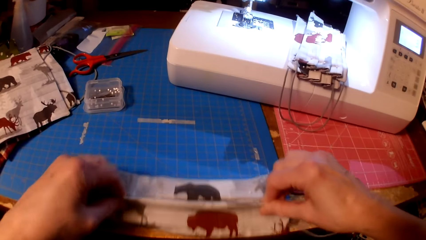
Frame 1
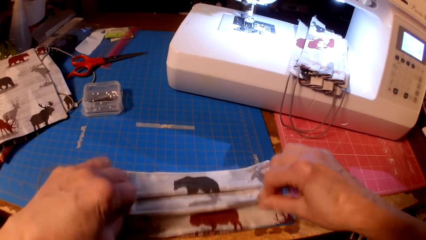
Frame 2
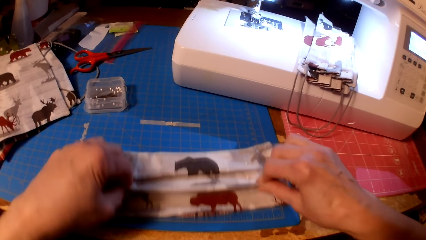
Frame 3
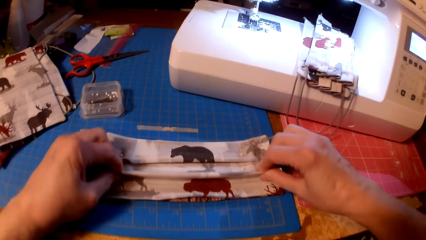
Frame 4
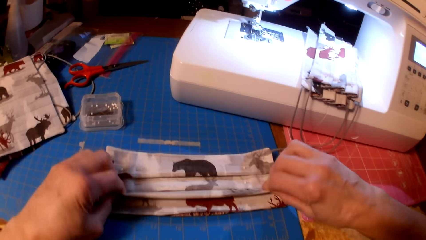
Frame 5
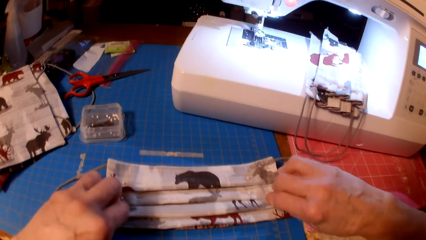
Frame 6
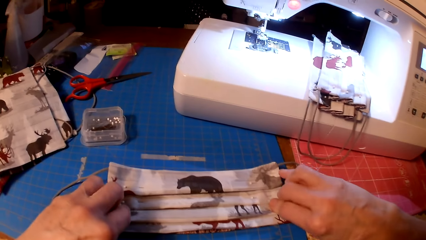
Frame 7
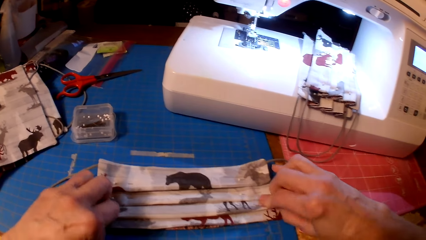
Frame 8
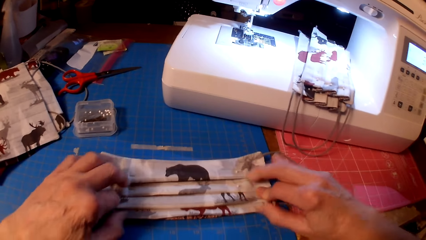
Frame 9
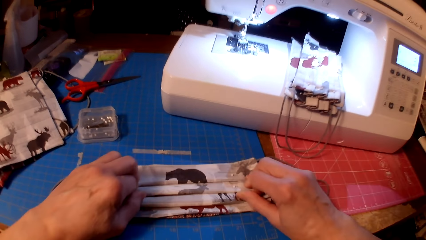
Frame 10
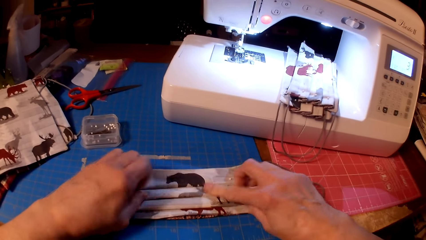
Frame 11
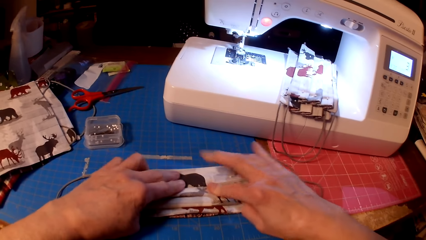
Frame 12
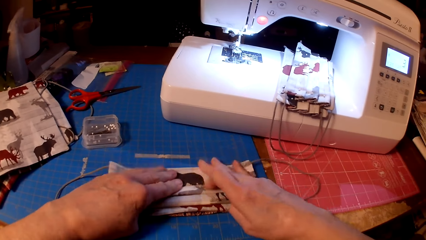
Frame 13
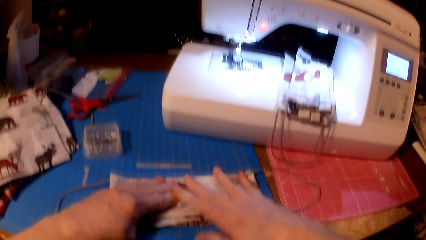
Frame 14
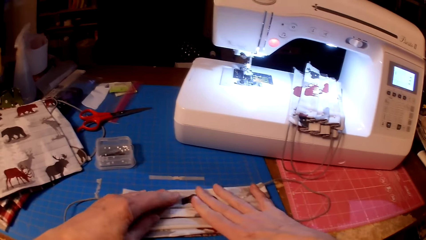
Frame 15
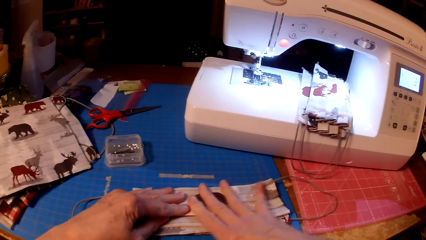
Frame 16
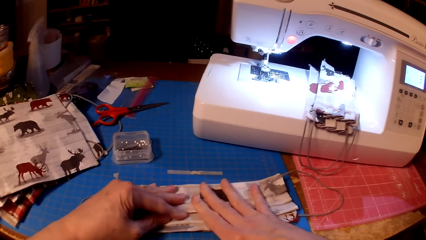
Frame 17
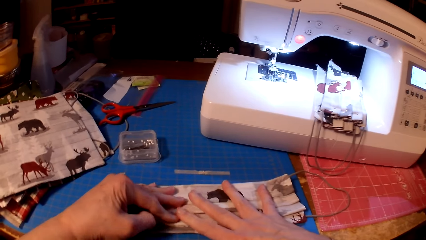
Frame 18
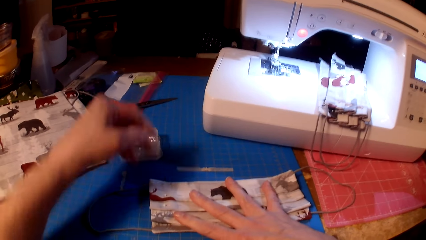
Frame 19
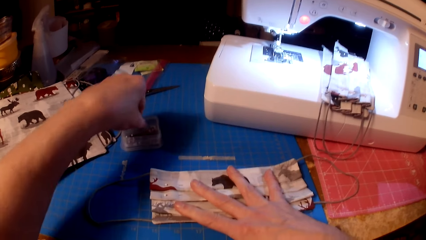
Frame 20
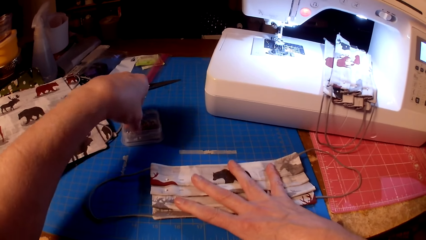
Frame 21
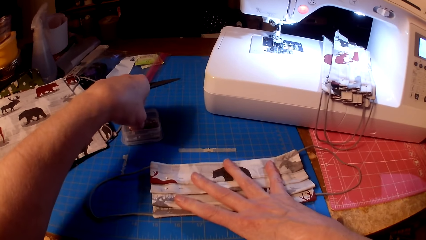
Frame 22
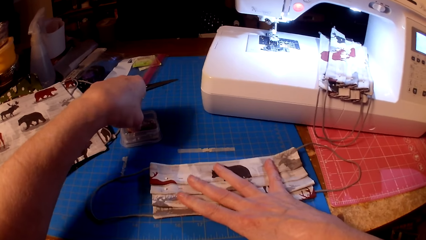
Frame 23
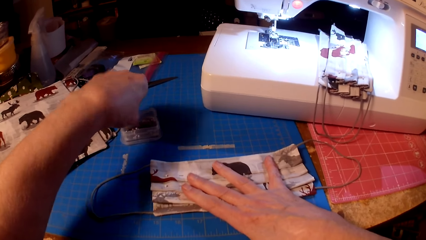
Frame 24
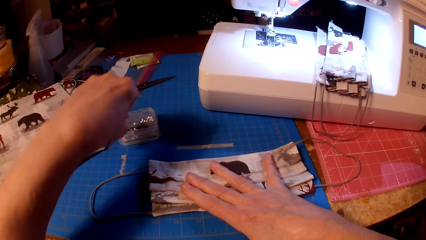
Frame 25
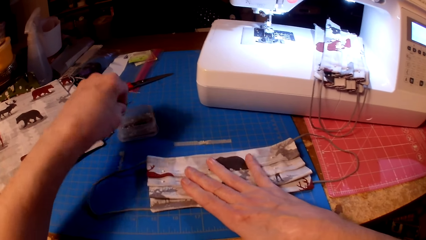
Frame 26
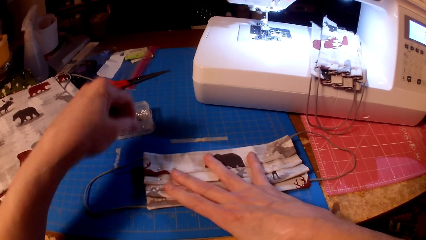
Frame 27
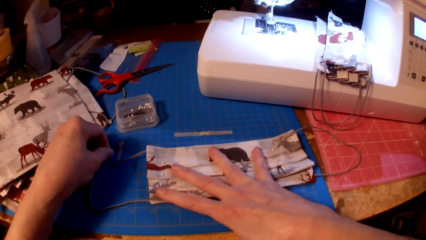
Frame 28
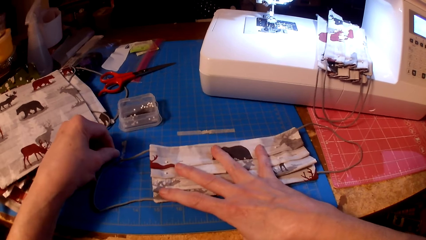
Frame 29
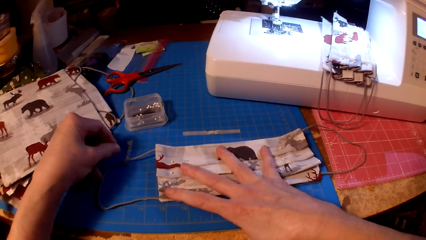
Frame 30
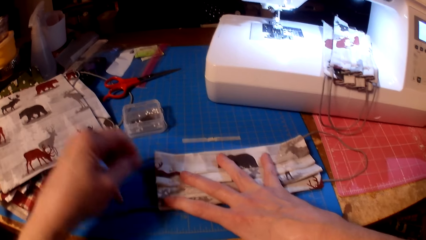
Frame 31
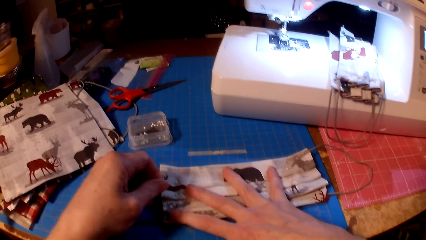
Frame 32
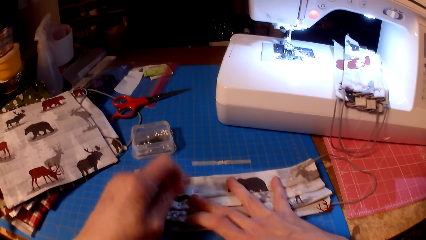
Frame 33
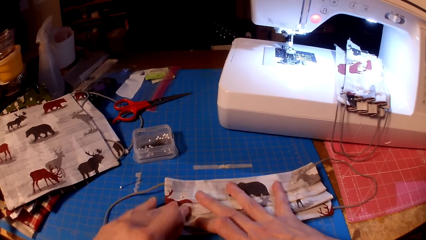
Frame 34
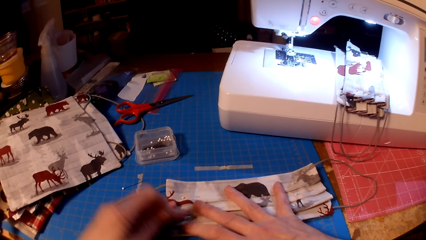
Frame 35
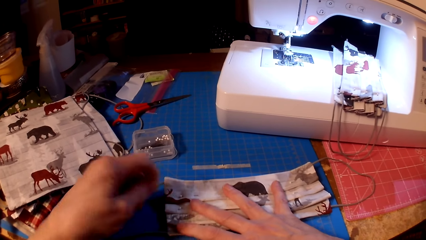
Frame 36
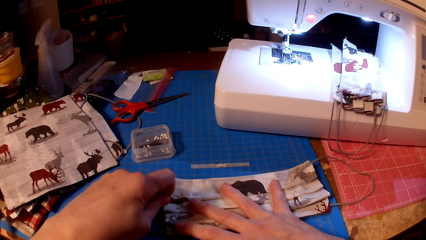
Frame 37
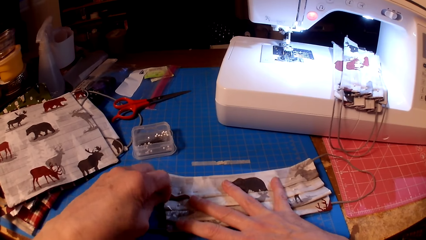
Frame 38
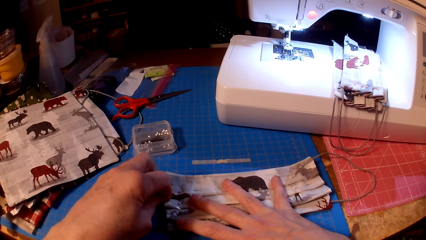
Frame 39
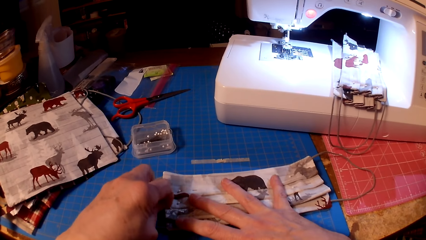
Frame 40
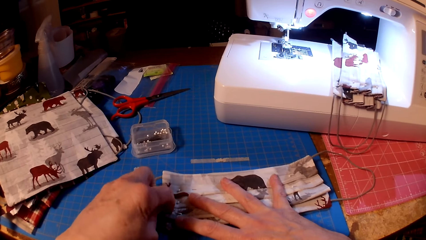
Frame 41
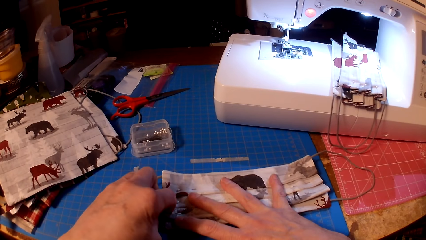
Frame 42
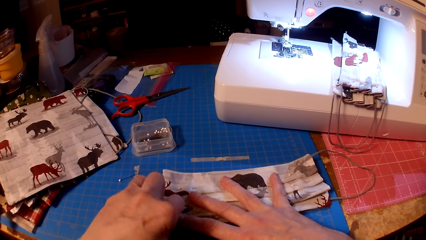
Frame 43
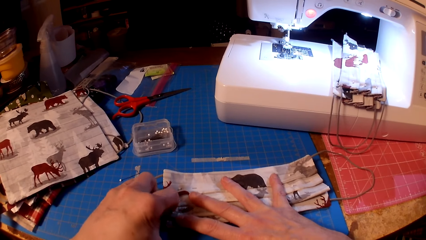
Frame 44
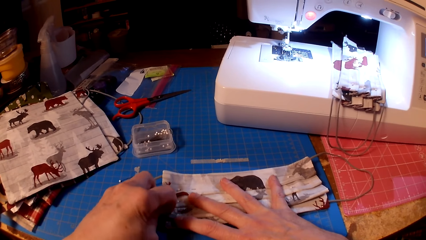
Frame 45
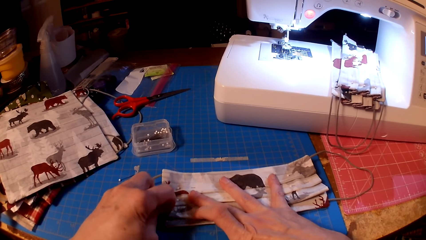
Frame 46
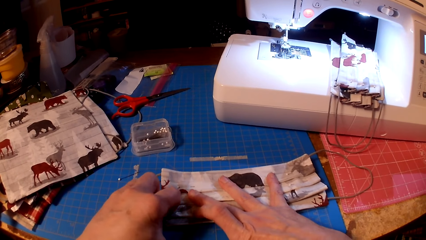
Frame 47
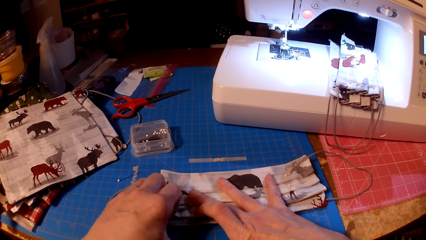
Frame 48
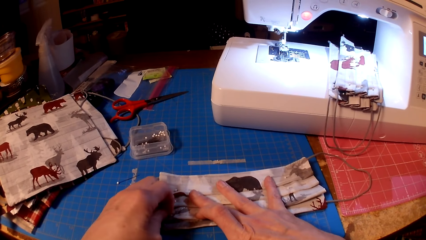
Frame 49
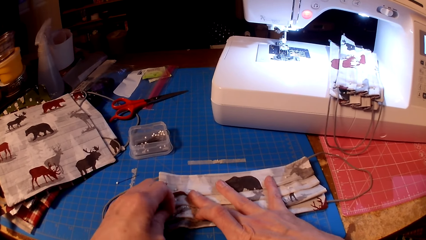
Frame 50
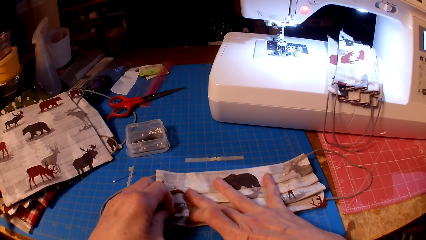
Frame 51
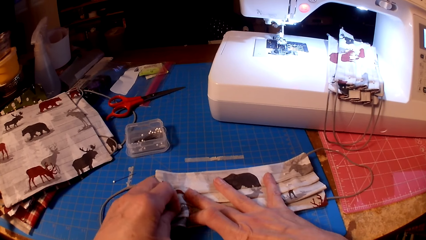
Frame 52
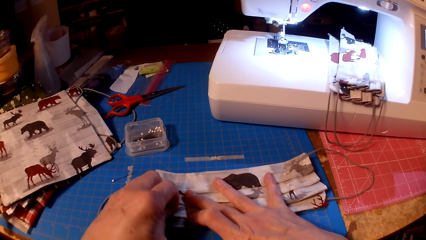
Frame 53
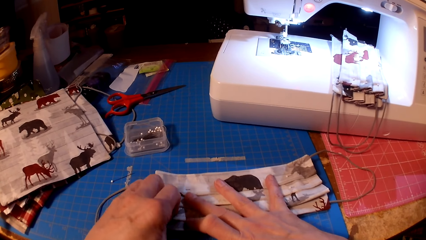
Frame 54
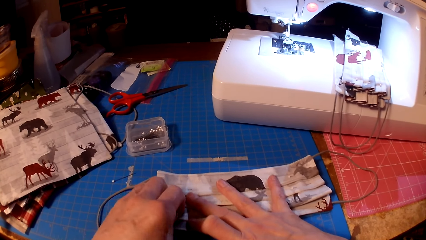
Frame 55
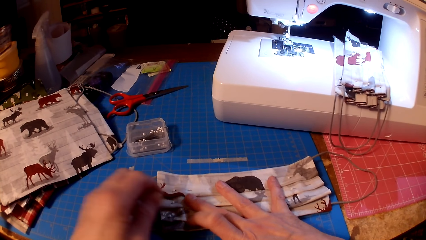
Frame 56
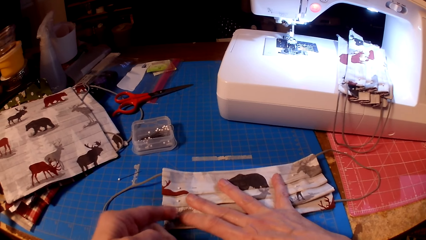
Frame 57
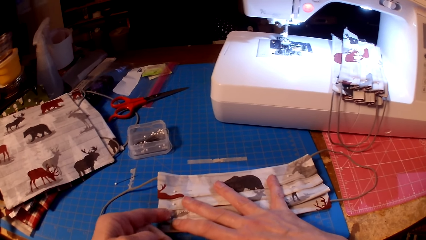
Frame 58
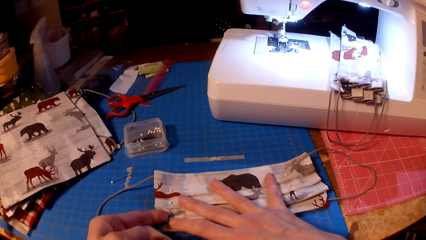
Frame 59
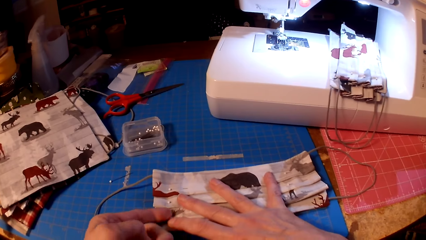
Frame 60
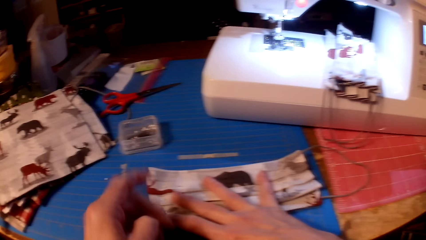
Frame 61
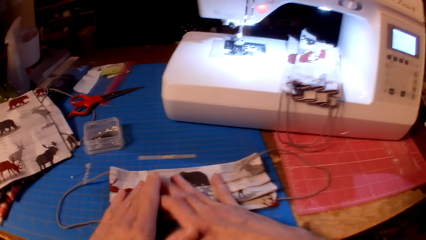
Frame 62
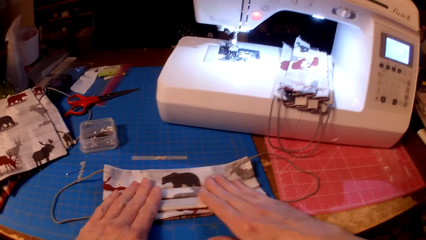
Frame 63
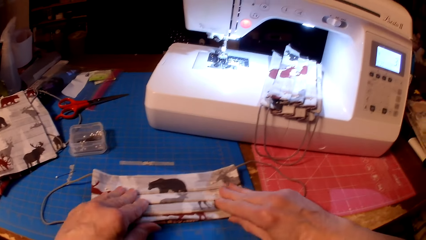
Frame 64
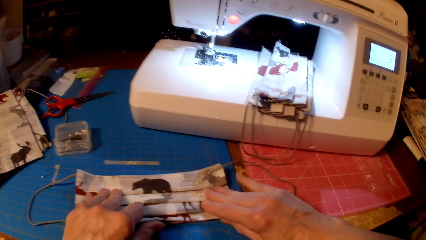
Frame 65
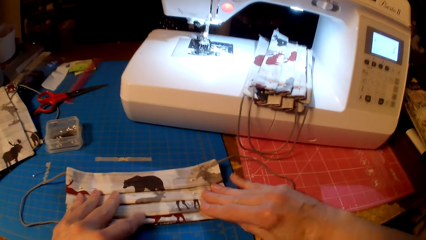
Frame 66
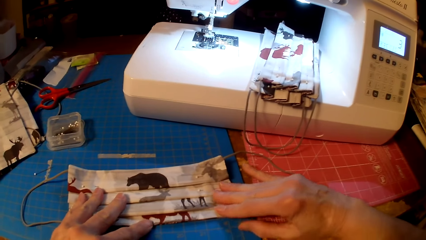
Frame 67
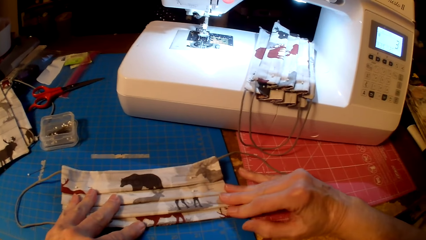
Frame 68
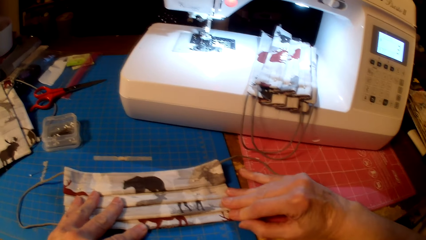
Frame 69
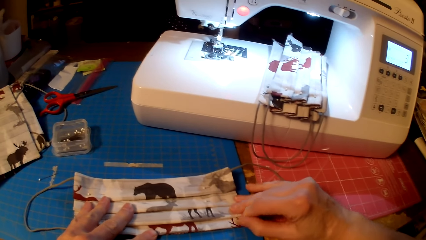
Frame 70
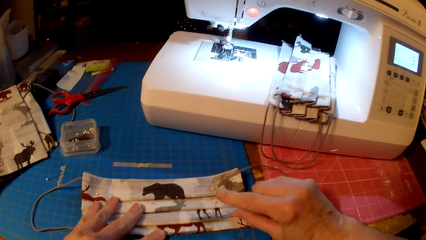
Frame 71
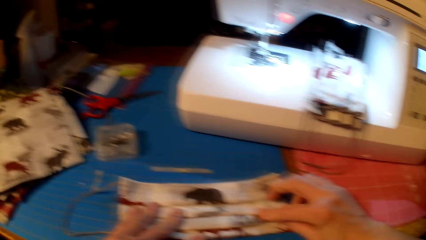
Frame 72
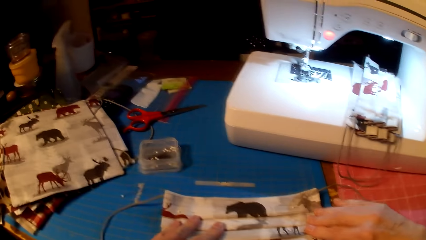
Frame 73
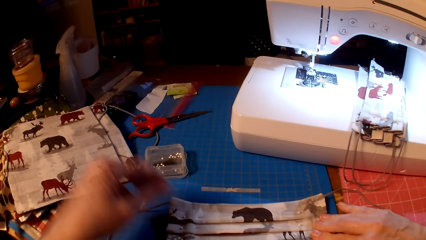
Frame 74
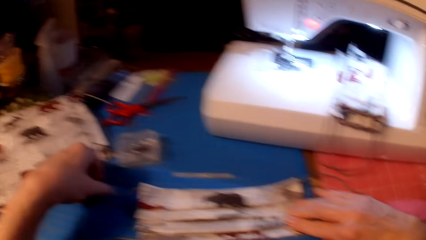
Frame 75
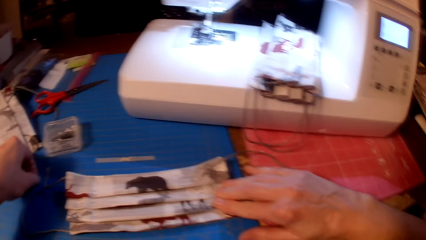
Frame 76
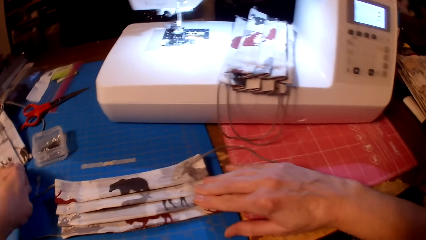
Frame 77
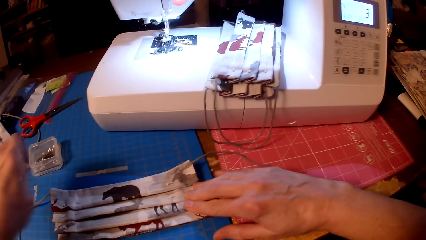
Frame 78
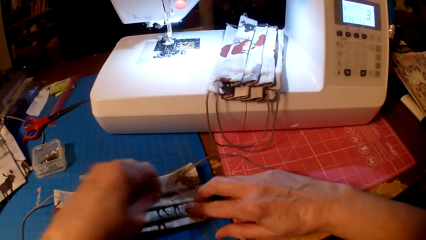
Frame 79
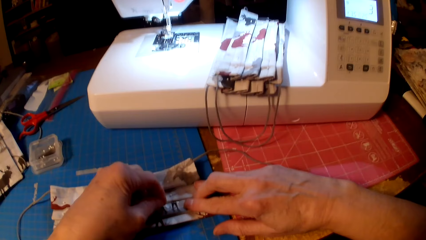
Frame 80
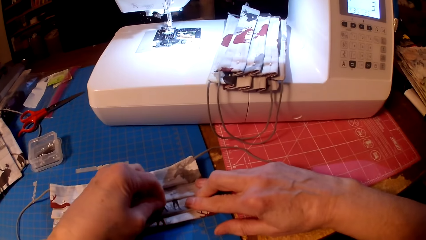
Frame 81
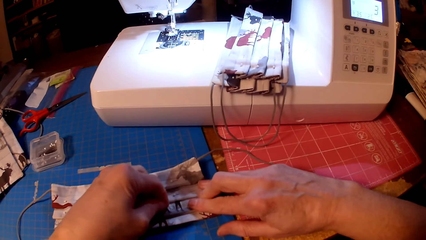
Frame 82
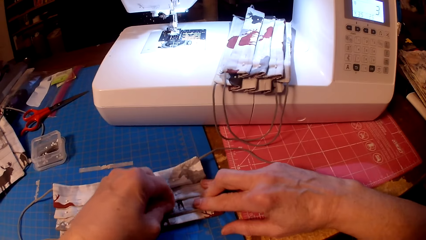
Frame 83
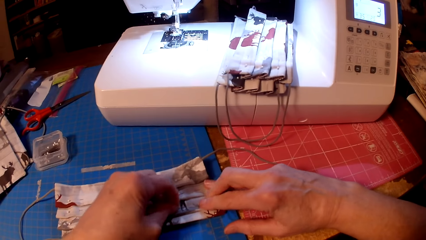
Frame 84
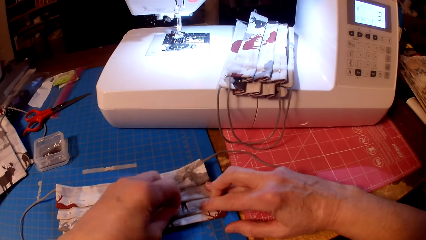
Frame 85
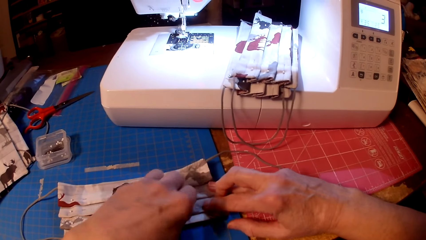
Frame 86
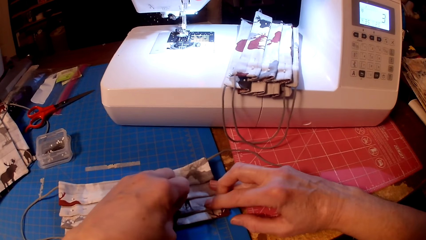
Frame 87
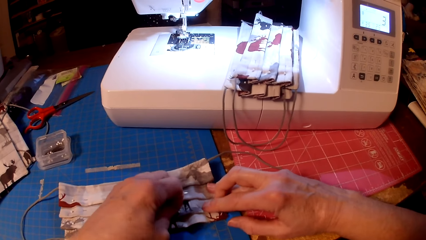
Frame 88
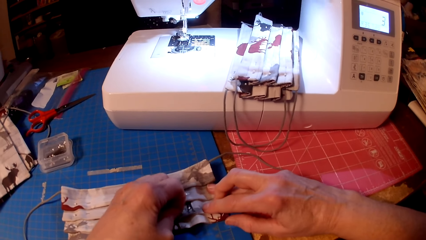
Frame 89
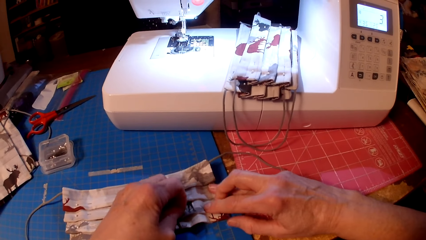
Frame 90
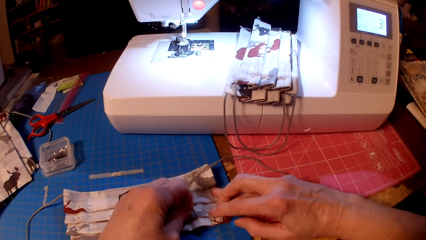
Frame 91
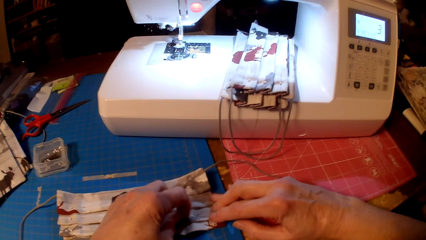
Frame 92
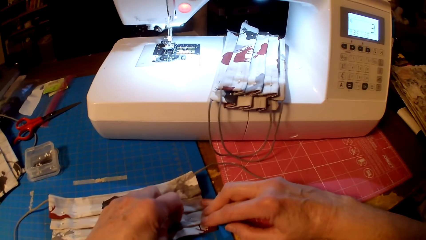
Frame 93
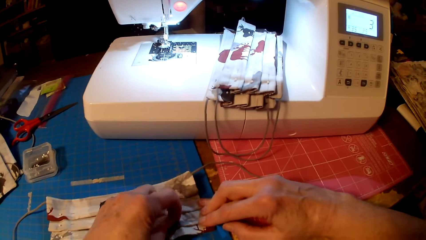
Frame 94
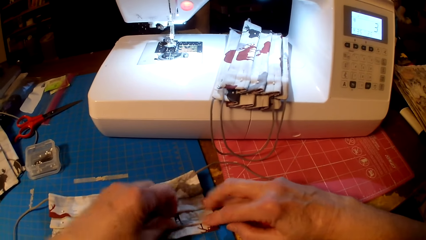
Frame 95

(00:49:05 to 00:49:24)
The camera wearer picks a pin and pins the piece of cloth.
